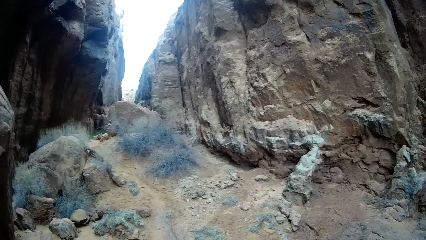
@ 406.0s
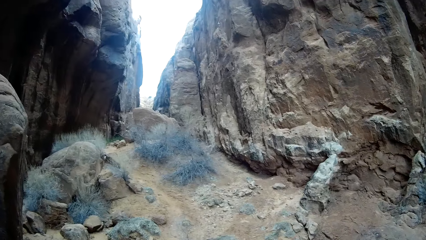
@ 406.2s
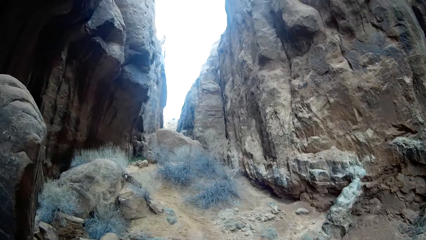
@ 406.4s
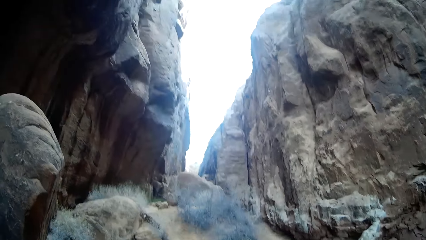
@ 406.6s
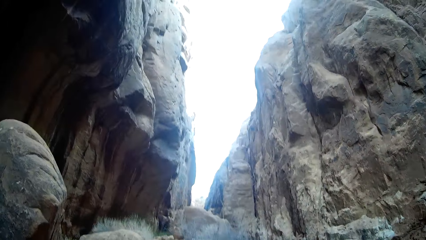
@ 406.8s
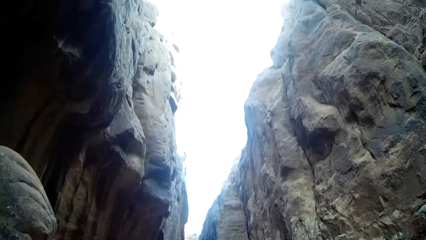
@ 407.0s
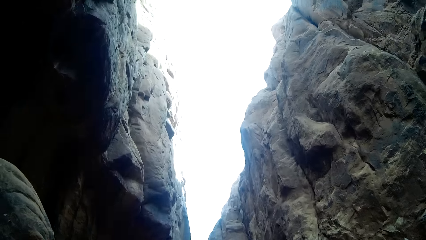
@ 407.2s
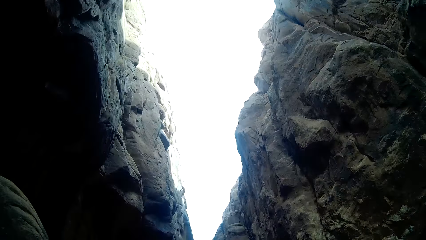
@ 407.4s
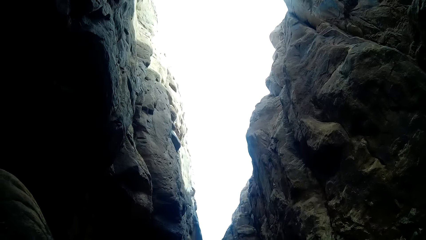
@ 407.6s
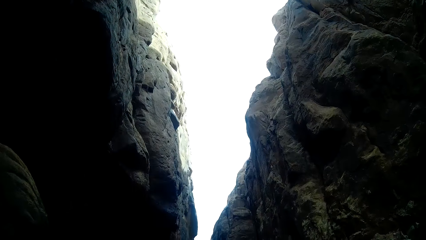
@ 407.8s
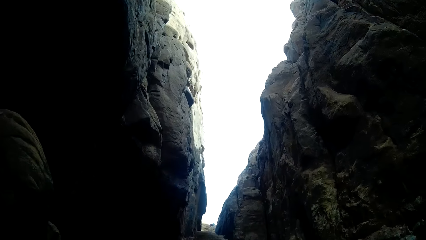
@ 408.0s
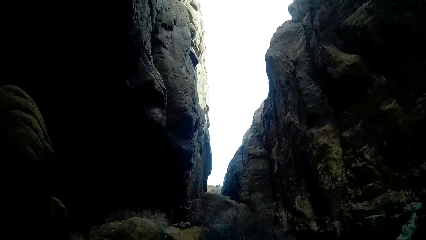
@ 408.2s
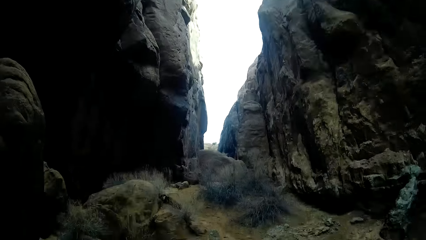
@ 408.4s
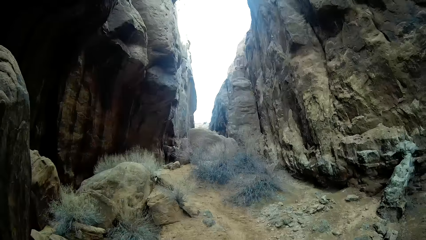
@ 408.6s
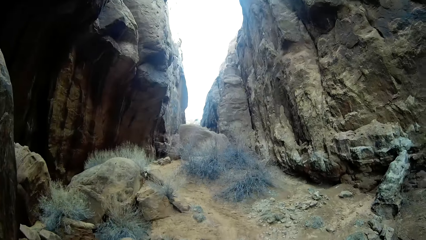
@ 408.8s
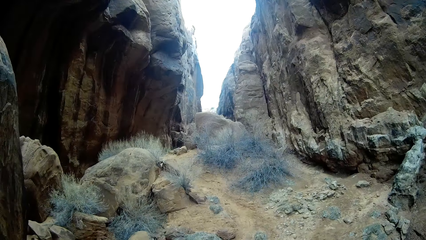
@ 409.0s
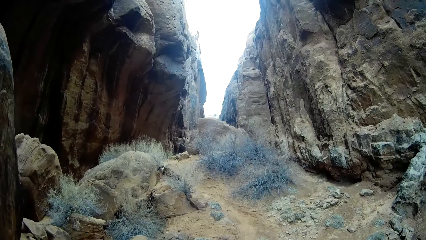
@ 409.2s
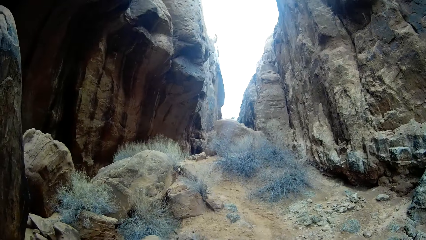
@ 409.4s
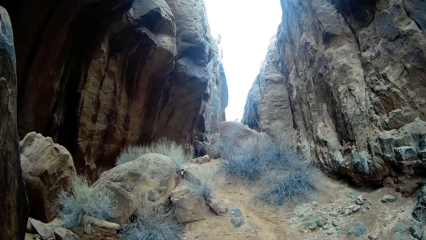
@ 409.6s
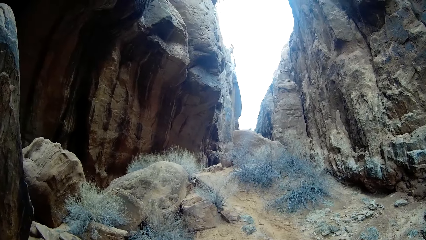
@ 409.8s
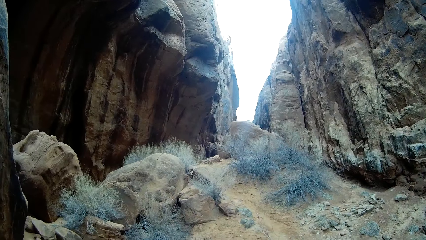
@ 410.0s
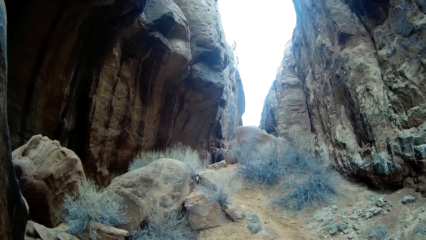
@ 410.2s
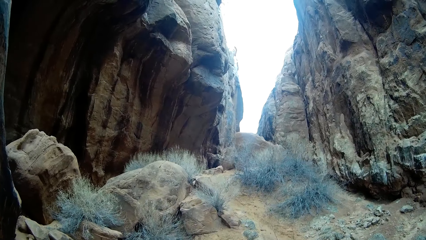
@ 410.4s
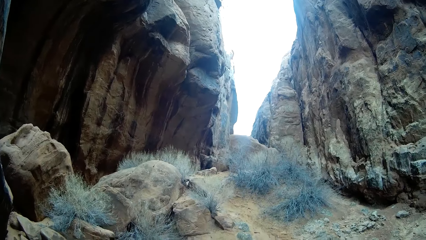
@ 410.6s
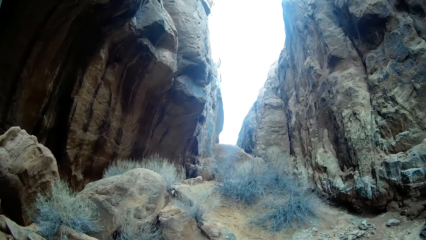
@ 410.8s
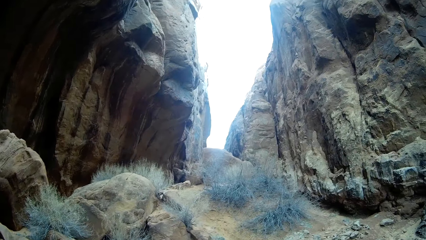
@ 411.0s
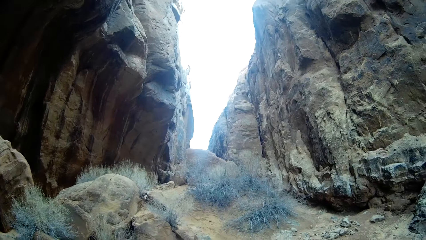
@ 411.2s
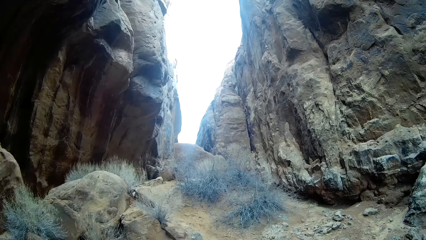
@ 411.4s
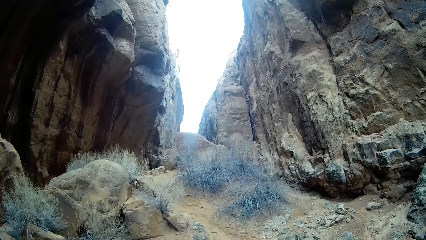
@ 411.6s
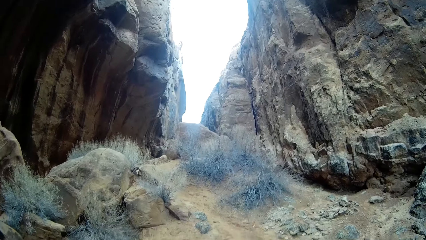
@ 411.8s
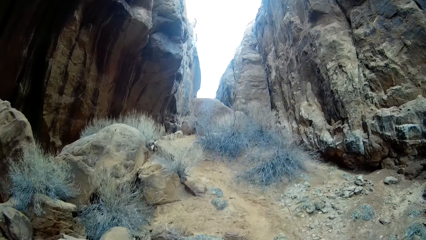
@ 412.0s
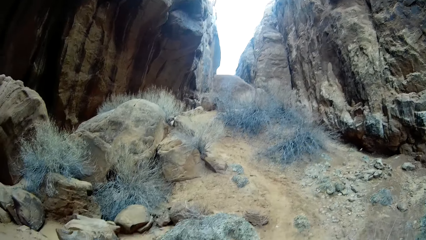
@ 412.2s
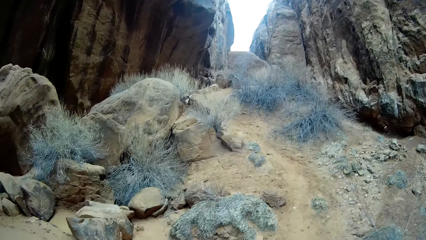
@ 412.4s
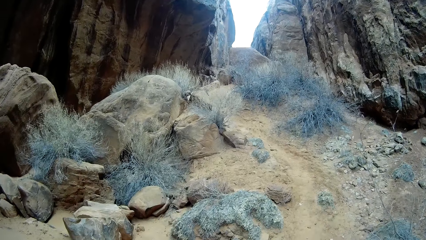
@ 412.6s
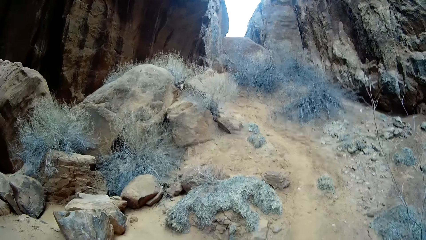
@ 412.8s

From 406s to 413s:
The camera wearer walks between the rocks.

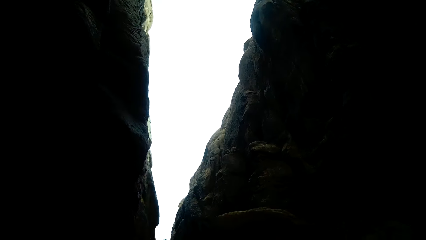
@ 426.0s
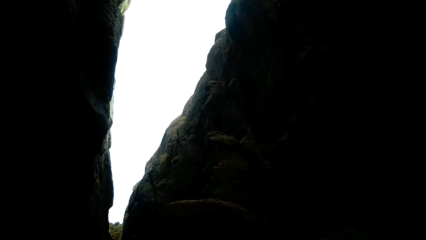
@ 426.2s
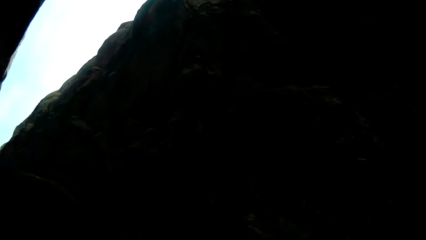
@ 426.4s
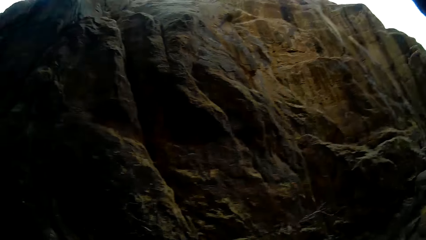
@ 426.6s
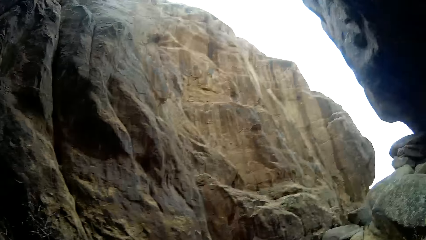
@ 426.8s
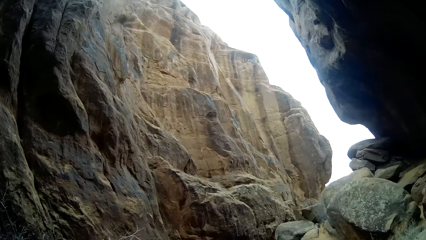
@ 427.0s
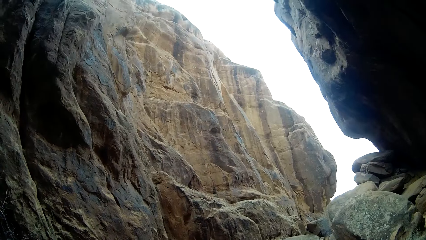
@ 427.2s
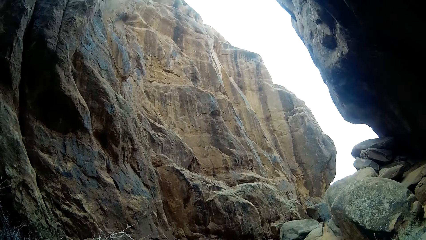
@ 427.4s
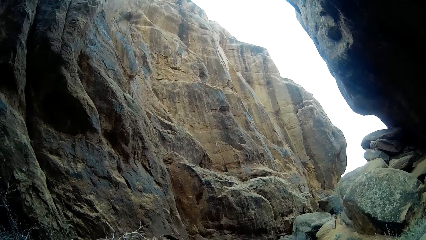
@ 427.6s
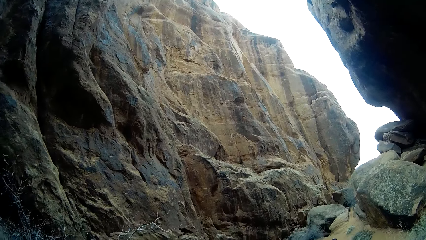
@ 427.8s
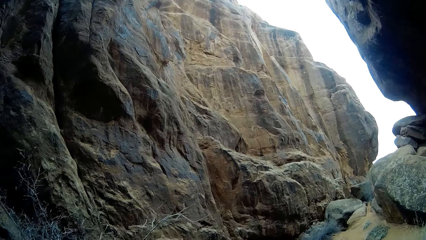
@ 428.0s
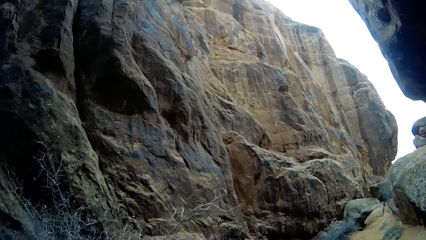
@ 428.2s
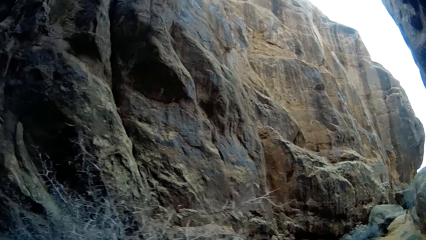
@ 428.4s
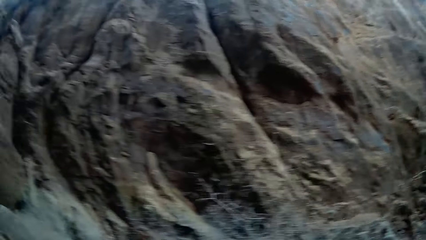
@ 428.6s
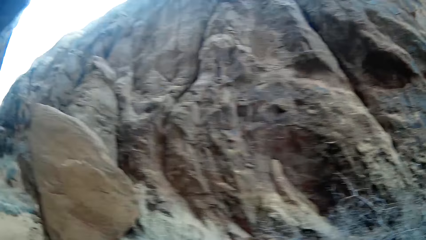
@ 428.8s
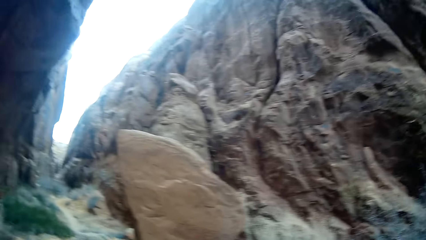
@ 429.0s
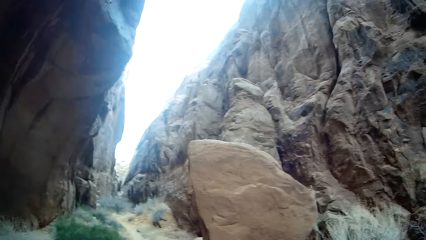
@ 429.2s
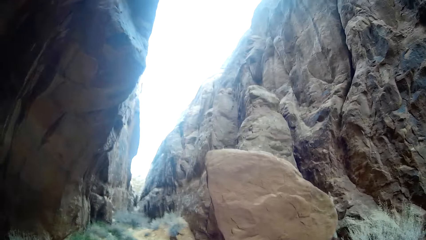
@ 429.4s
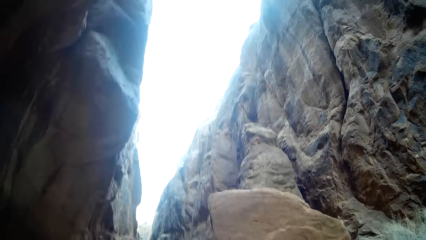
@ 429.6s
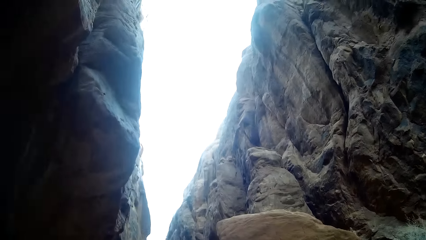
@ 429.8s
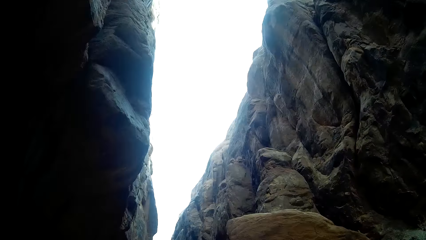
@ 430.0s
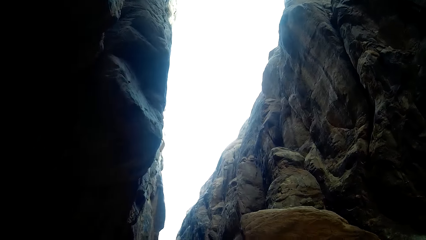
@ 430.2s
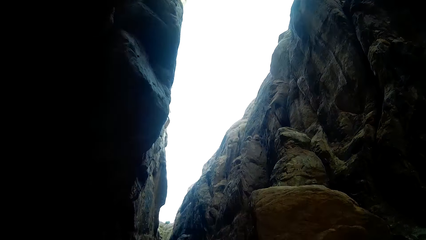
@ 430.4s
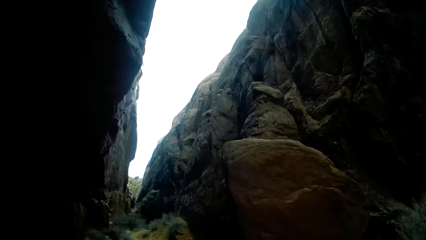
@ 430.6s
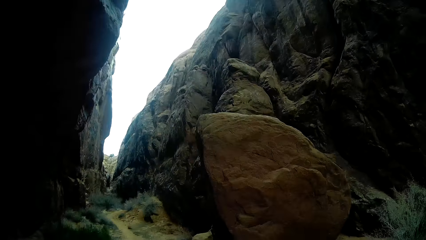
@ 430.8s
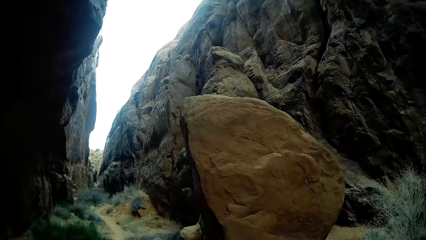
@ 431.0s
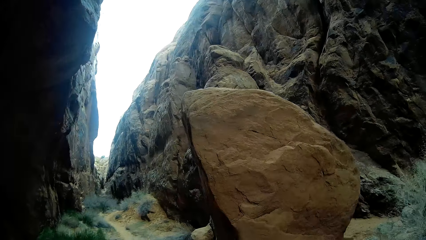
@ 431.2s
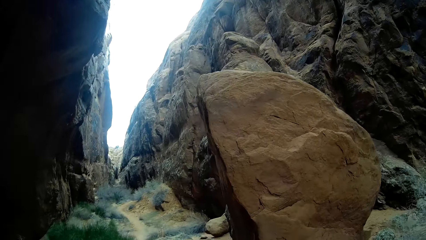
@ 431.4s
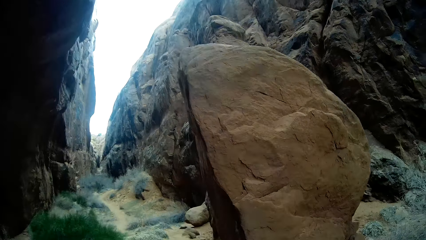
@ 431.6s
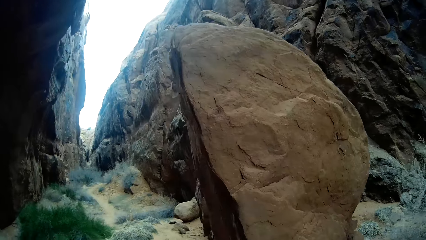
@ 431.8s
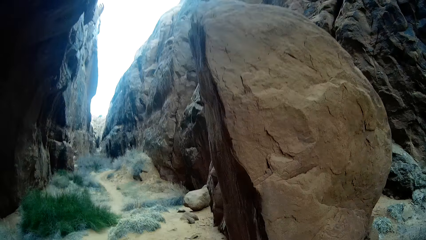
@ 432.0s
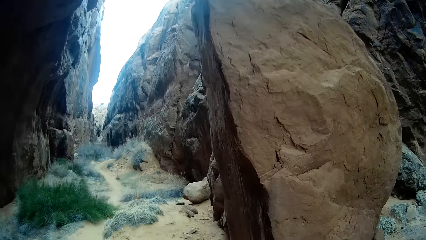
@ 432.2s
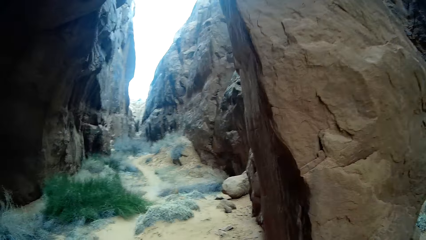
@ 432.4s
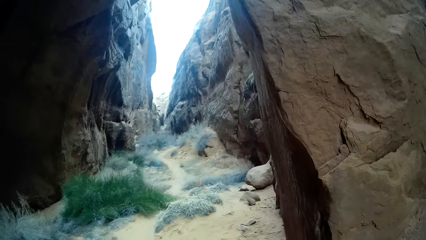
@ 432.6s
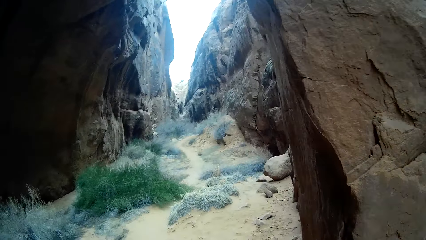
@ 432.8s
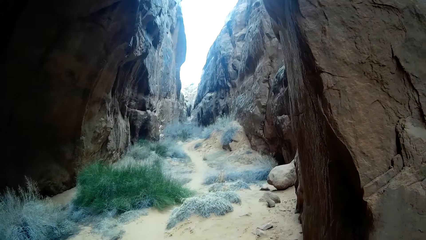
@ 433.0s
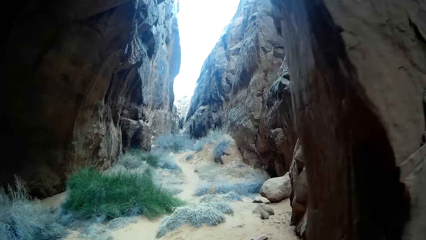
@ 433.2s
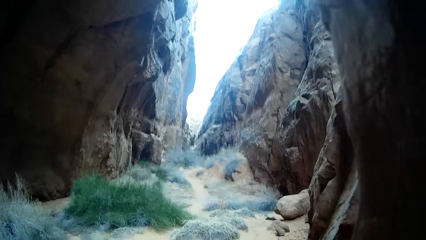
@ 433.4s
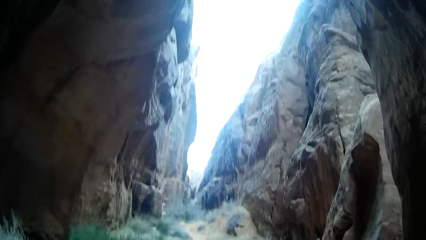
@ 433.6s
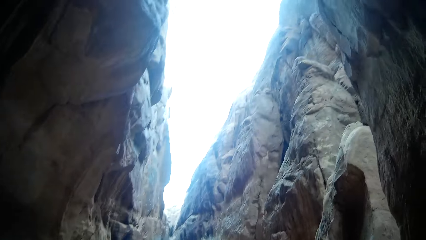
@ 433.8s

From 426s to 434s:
The camera wearer looks around the rocks.
